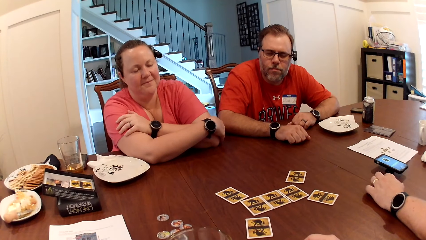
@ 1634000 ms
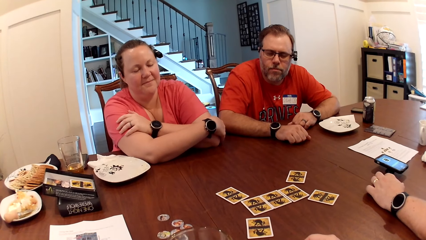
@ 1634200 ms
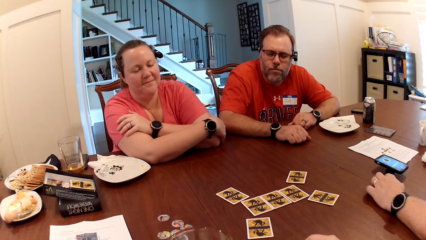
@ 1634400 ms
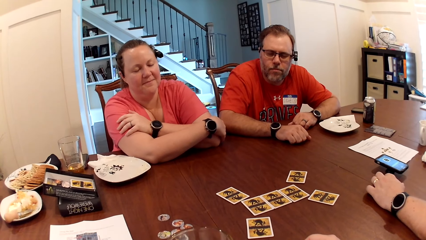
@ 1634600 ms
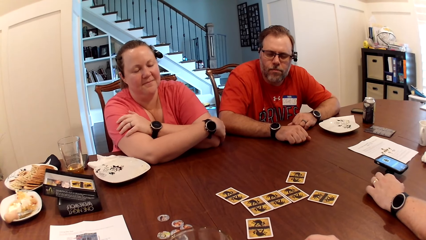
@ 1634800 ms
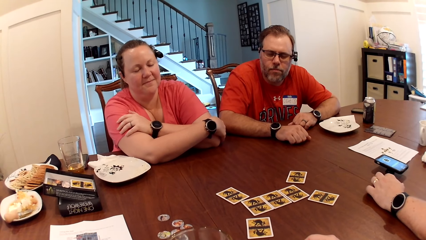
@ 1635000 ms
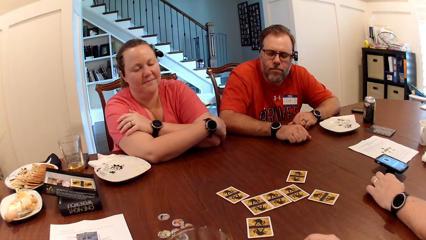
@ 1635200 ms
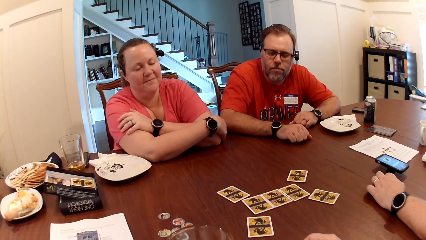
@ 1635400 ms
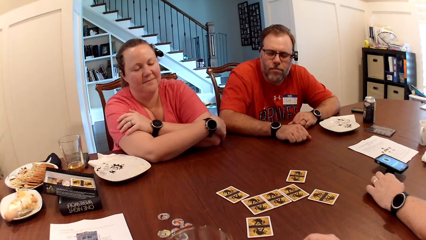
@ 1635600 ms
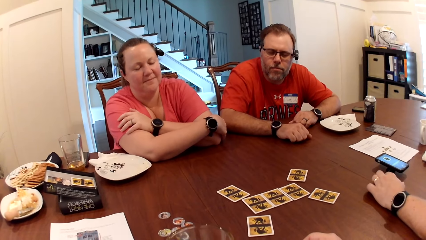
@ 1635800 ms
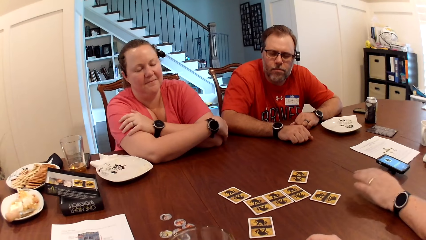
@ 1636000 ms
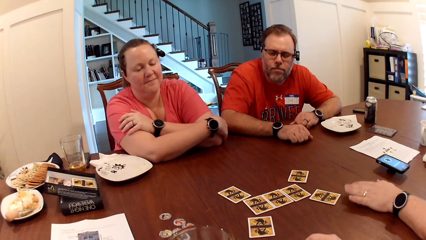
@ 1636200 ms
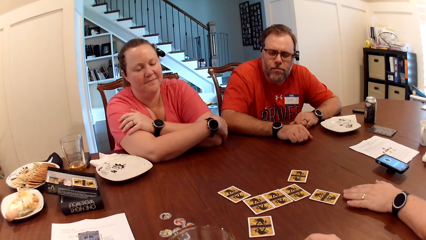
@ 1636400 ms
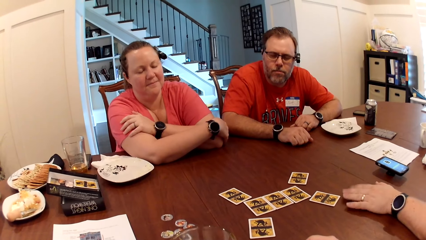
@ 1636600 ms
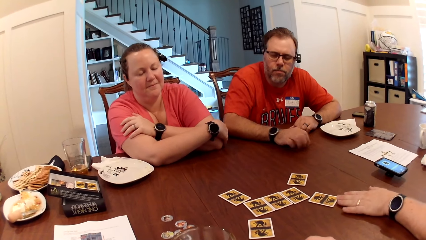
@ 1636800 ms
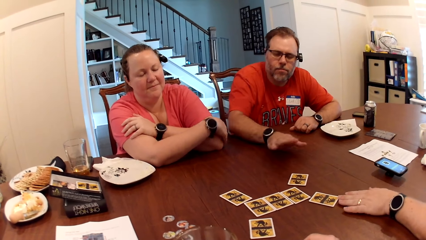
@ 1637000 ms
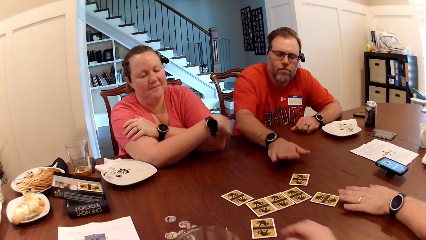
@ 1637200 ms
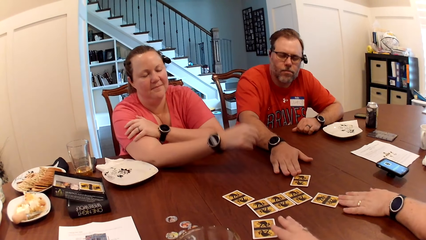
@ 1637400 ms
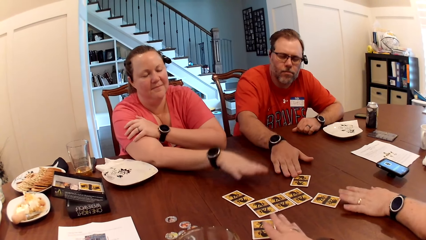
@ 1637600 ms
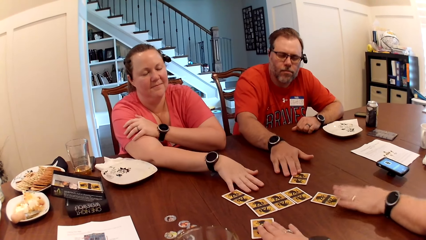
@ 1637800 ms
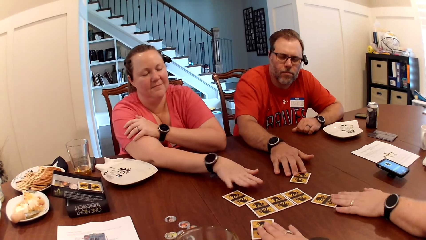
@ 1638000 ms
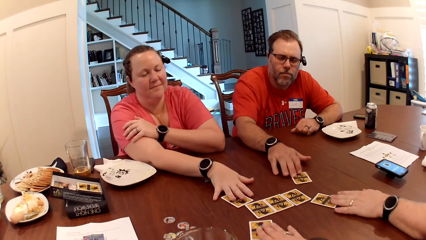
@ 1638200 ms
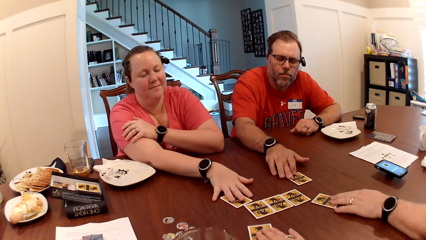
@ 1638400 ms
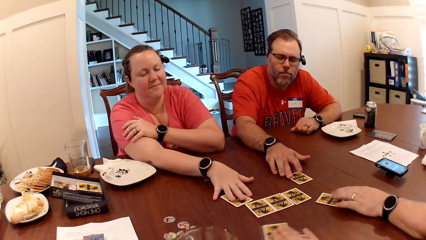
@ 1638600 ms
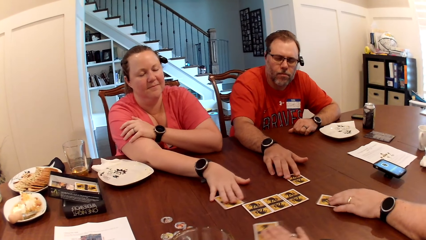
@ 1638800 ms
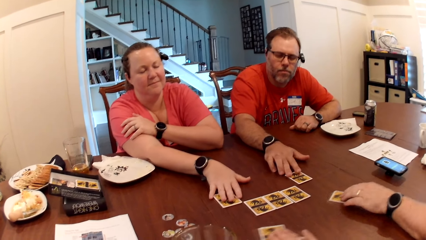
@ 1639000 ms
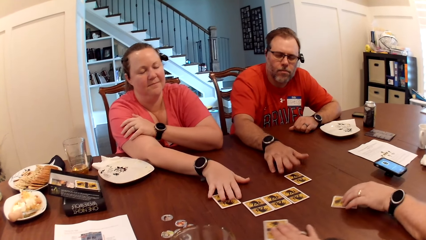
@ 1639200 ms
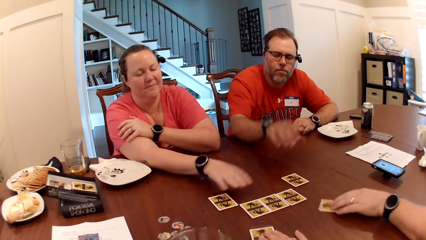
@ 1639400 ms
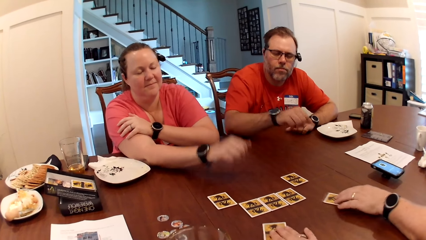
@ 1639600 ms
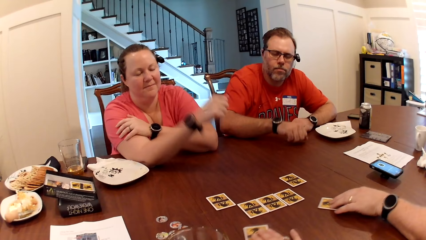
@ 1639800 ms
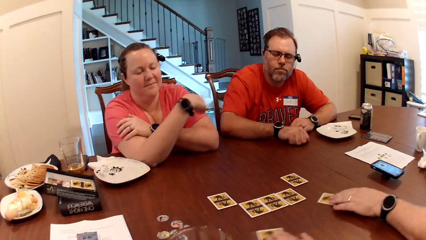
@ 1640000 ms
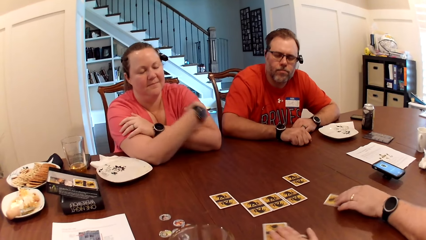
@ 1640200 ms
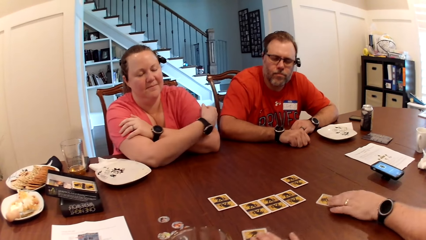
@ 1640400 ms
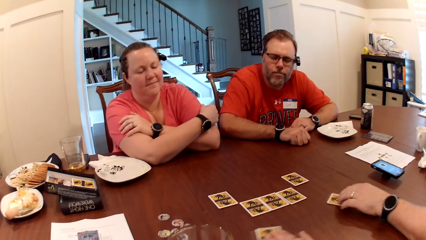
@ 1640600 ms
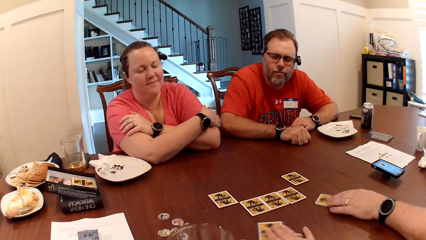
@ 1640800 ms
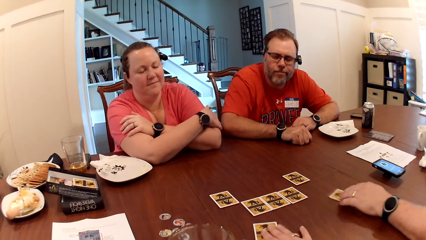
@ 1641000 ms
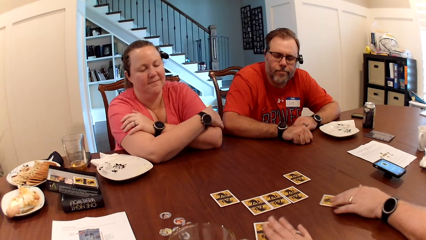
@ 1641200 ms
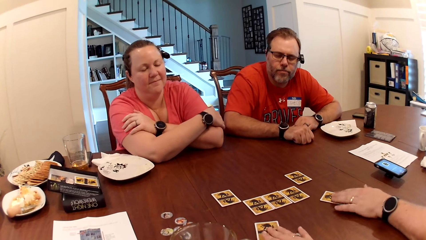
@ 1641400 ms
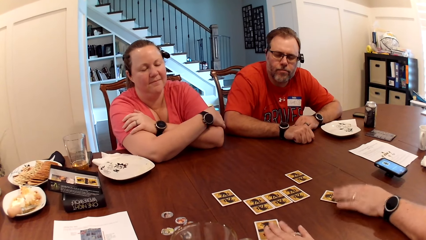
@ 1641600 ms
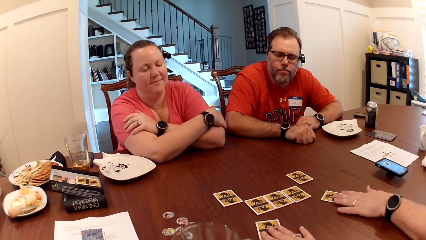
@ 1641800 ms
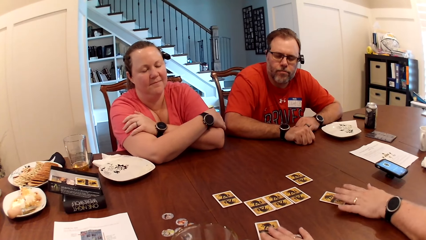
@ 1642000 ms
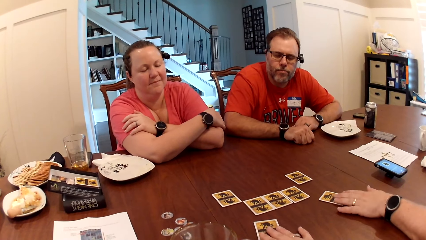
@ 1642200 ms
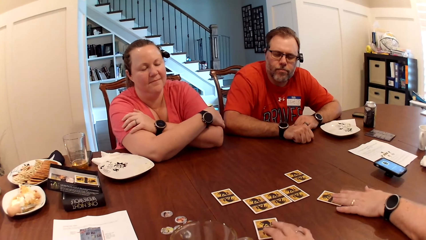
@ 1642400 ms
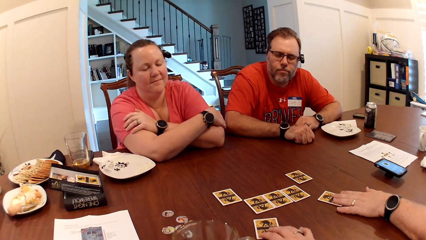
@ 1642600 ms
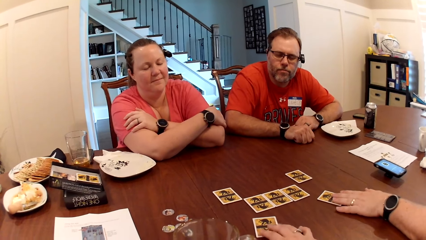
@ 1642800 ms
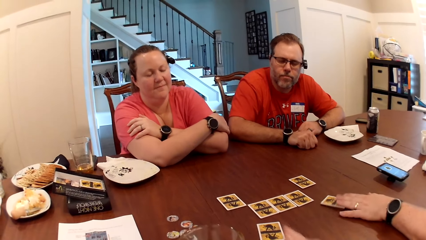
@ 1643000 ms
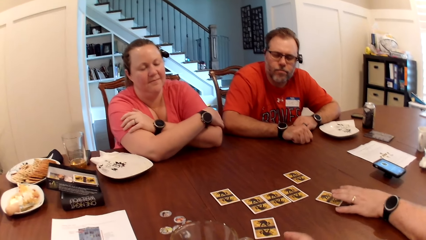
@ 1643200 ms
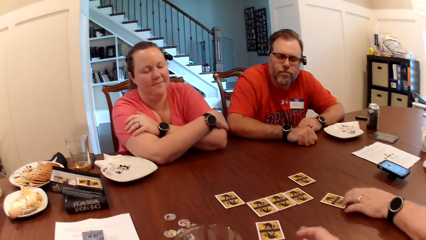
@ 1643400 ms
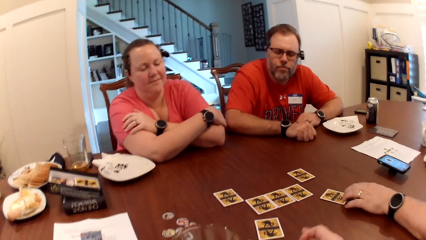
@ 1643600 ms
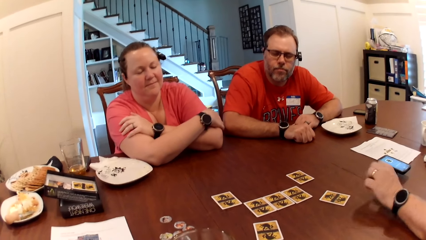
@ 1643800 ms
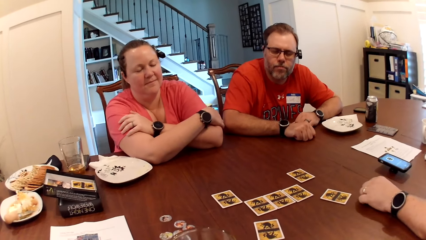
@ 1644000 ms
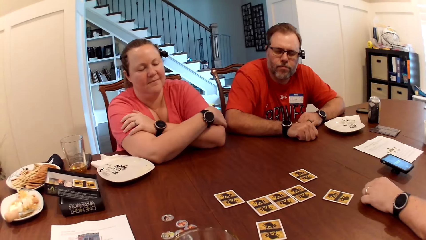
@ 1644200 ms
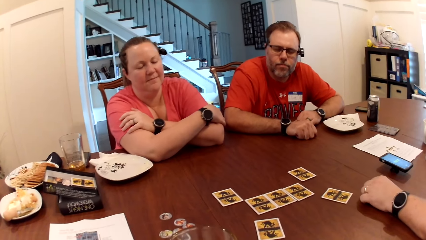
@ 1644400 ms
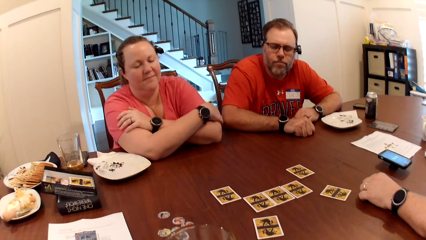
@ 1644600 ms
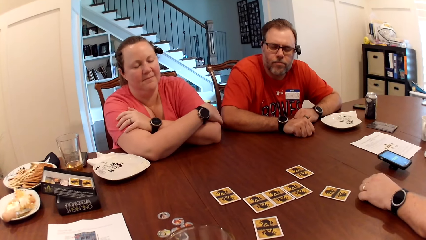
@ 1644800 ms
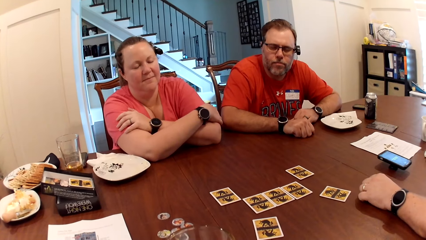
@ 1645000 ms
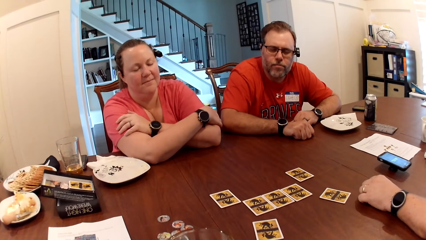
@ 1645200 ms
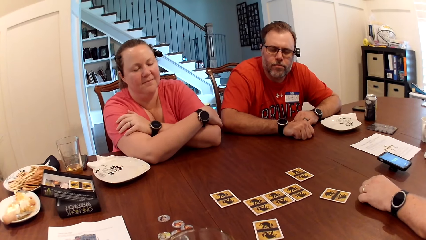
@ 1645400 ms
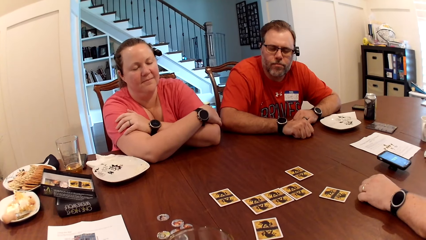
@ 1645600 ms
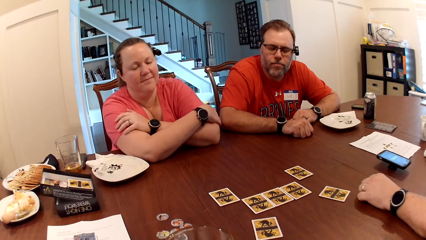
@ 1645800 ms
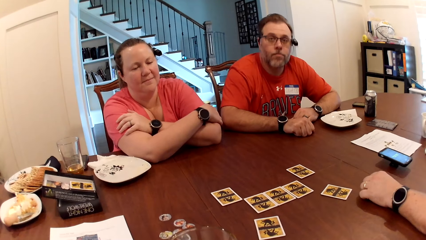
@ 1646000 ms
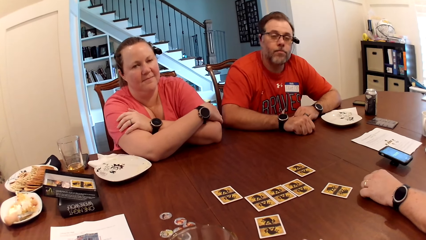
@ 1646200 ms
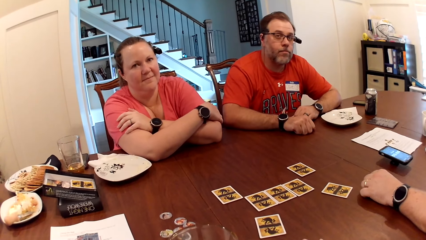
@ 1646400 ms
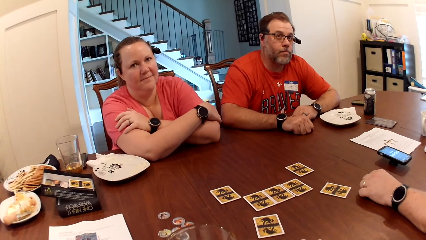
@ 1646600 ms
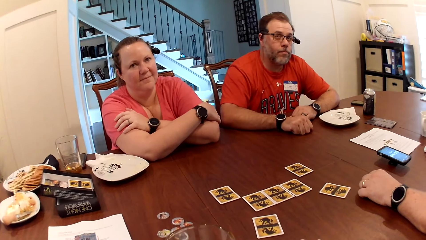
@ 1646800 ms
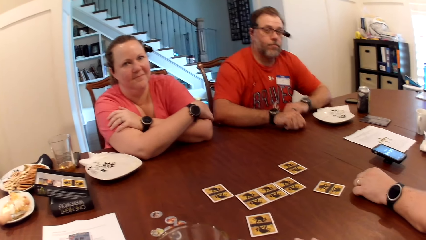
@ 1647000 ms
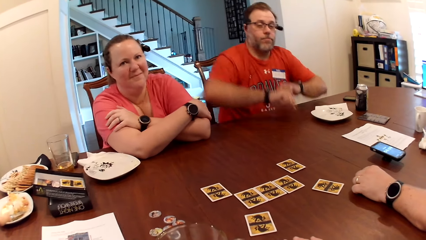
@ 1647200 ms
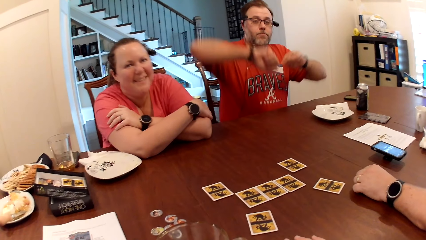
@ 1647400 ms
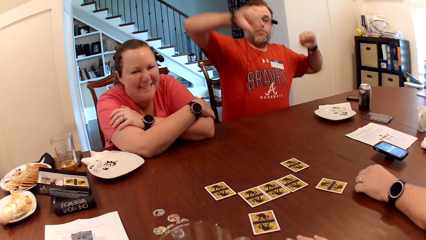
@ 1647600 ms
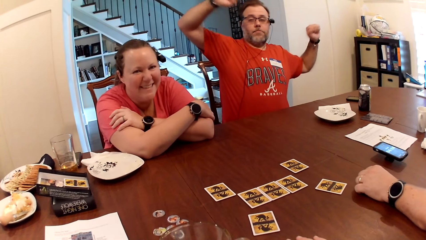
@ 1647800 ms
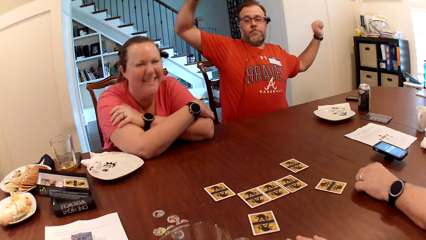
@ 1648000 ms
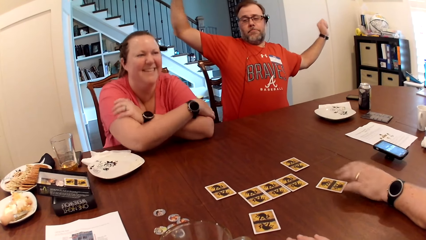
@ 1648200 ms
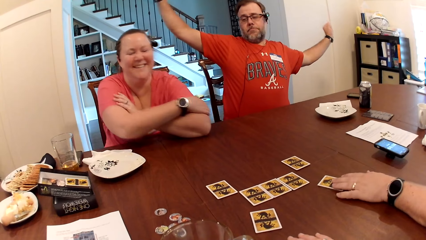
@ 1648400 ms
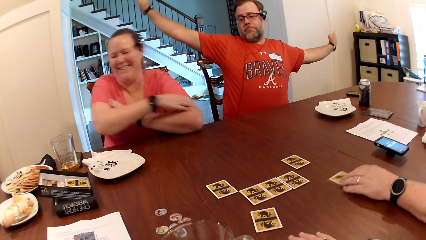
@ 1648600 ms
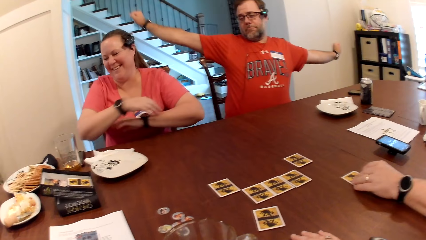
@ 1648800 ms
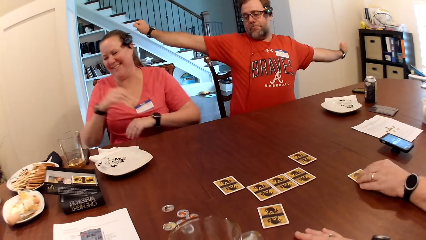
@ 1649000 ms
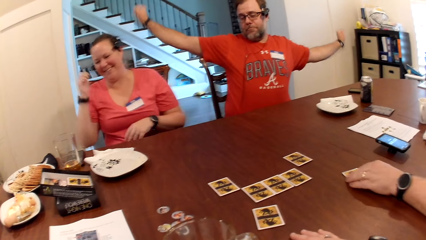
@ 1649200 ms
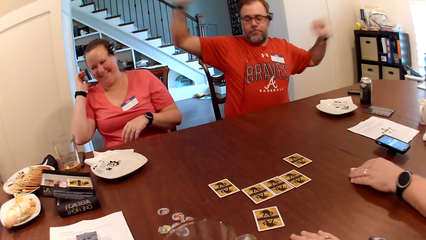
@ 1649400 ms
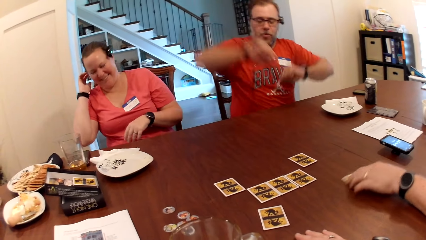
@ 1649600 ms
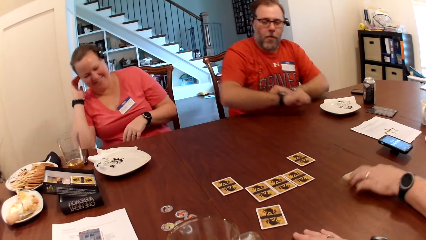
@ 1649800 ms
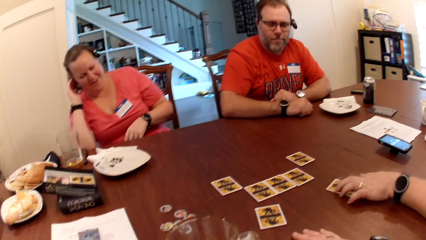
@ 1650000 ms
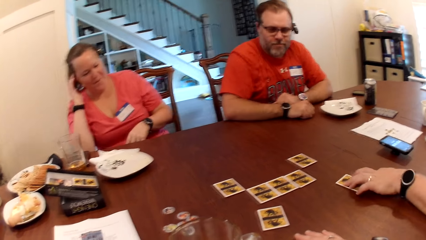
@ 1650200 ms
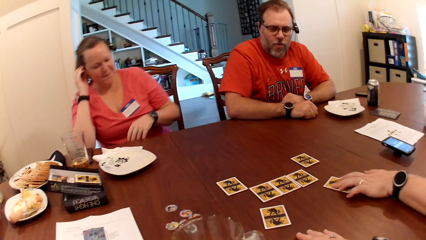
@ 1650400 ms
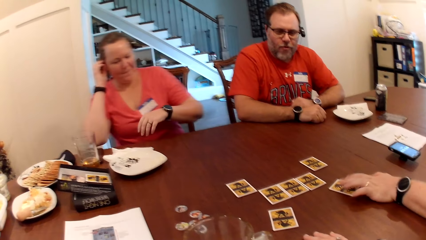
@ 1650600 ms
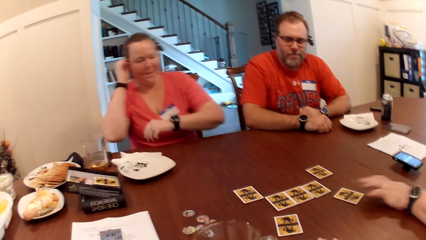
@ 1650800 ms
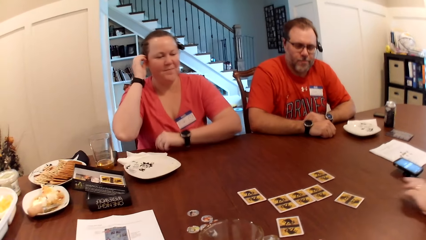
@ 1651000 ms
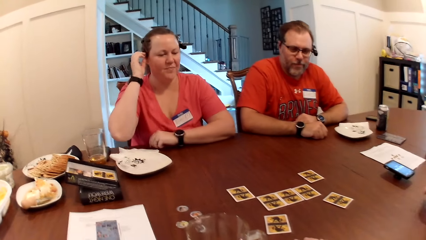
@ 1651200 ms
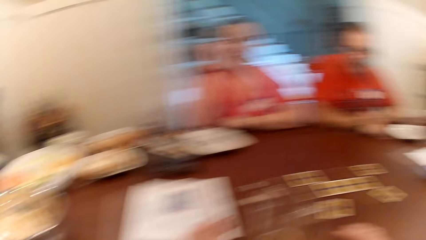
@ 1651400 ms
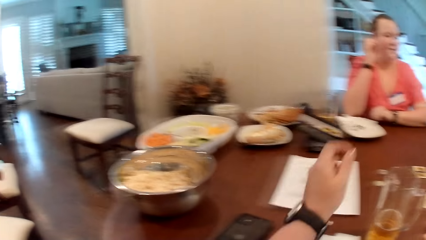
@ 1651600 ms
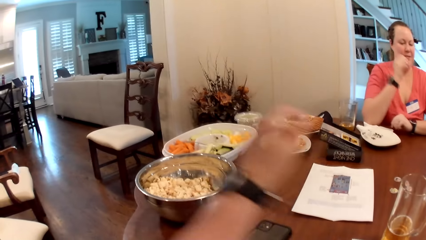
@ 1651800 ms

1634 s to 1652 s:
A man adjusts his left hand on the table. Another man moves his right hand on the table. The camera wearer moves her right hand on the table. The other man places his right hand on a card on the table. A woman places her right hand on the table. The other man adjusts the card on the table with his right hand. The camera wearer places her right hand on a card on the table. The first man places his left hand on a card on the table. The woman places her right hand on a card on the table. The first man moves the card on the table with his left hand. The camera wearer moves the card on the table with her right hand. The woman moves the card on the table with her right hand. The other man removes his right hand from the card on the table. The woman lifts her right hand from the card on the table. The other man rests his right hand on the table. The woman places her right hand on her left hand. The camera wearer taps the card on the table with her right hand. The first man taps the card on the table with his left hand. The camera wearer removes her right hand from the card on the table. The first man removes his left hand from the card on the table and places his left hand on the table. The other man lifts both hands off the table and stretches both hands. The woman lifts her right hand off the table. The first man places his left hand on the card on the table. The woman slides her left hand on the table. The first man moves the card on the table with his left hand. The woman unfolds both hands. The woman itches her head with her right hand. The other man rests both hands on the table. The camera wearer moves the card on the table. The first man removes his left hand from the card on the table. The woman places her left hand on the table. The first man interacts with the woman.
